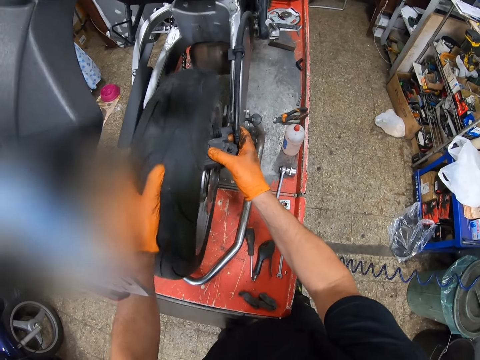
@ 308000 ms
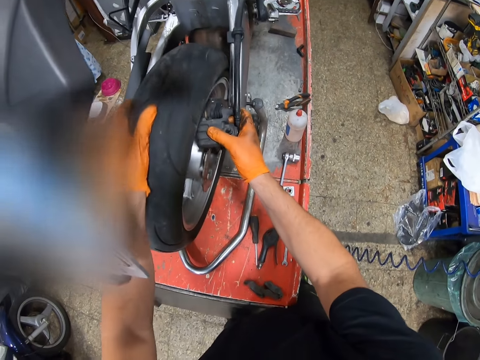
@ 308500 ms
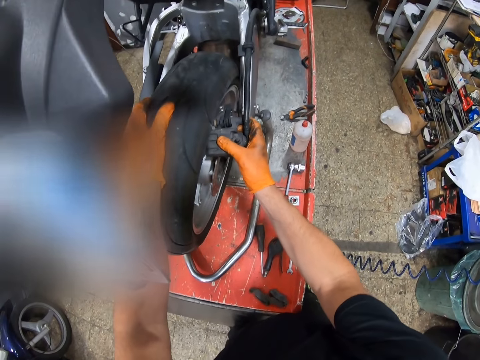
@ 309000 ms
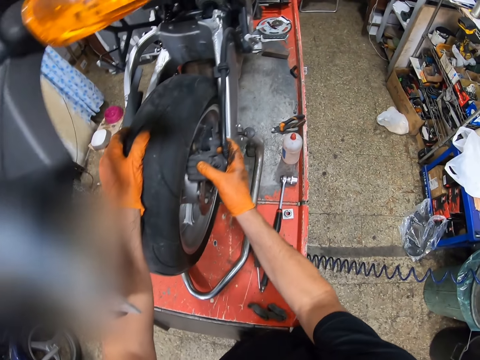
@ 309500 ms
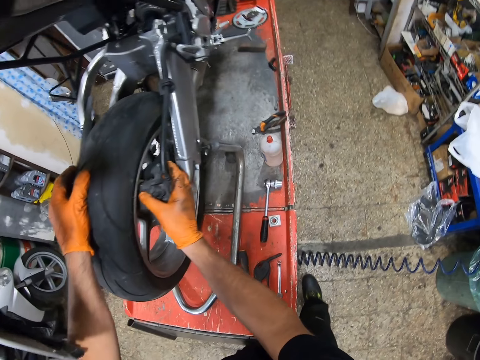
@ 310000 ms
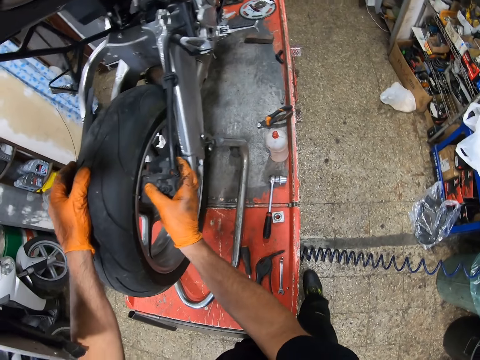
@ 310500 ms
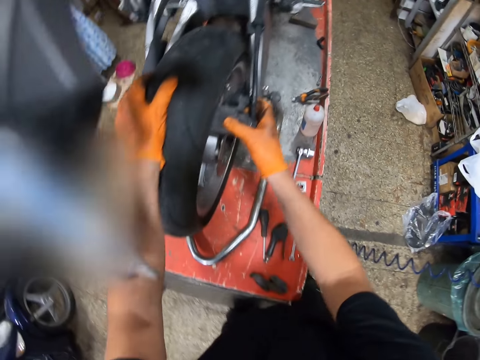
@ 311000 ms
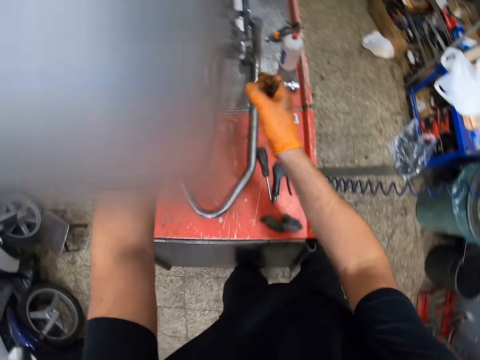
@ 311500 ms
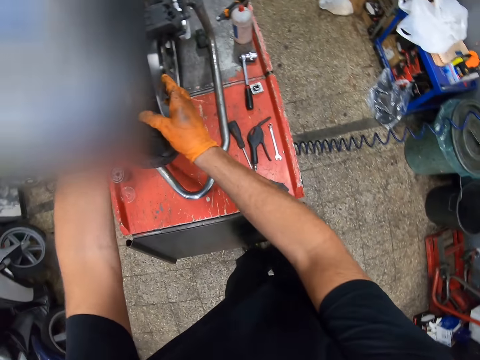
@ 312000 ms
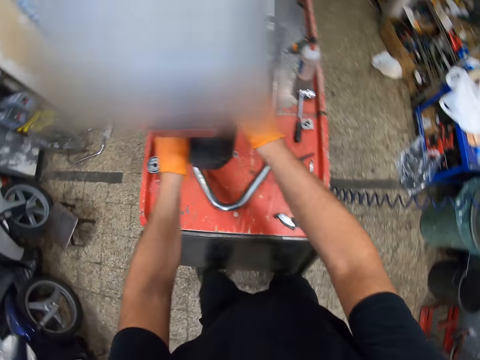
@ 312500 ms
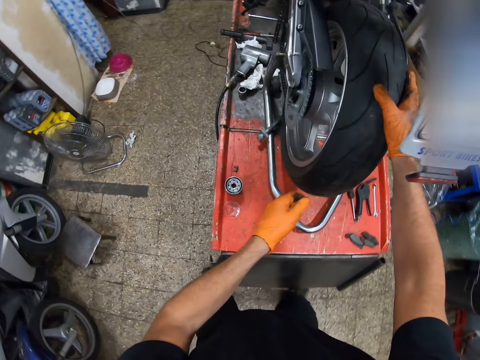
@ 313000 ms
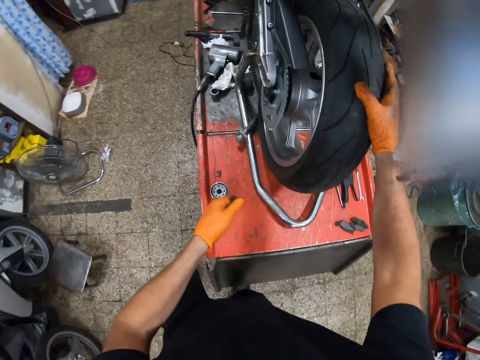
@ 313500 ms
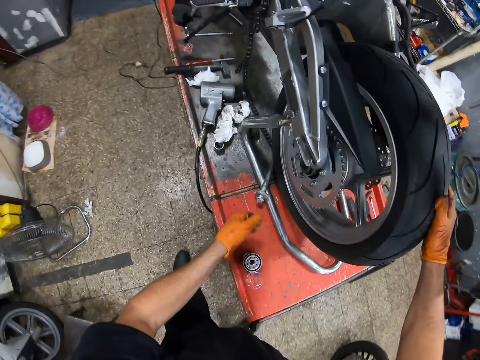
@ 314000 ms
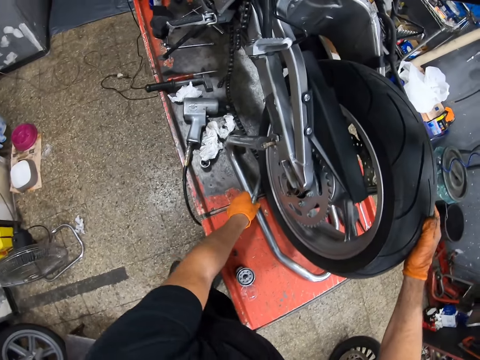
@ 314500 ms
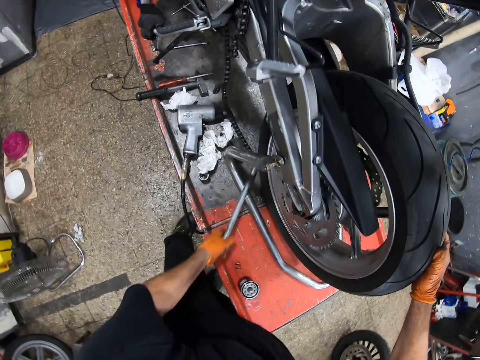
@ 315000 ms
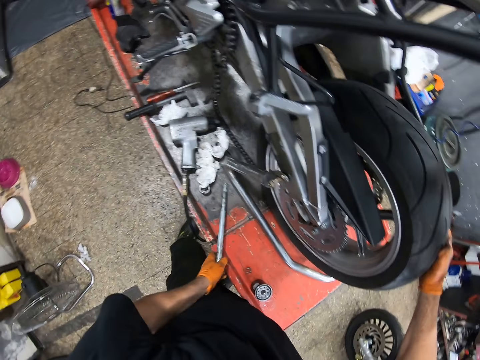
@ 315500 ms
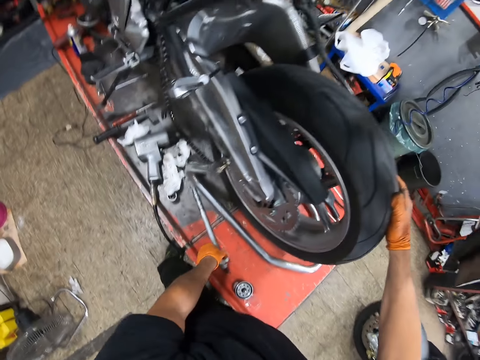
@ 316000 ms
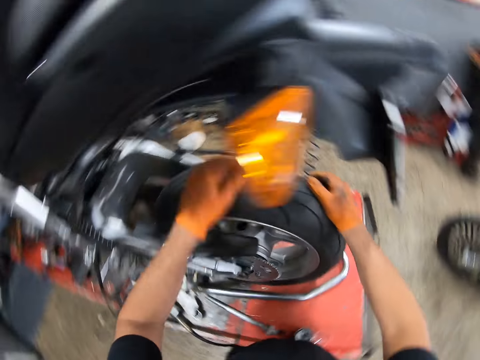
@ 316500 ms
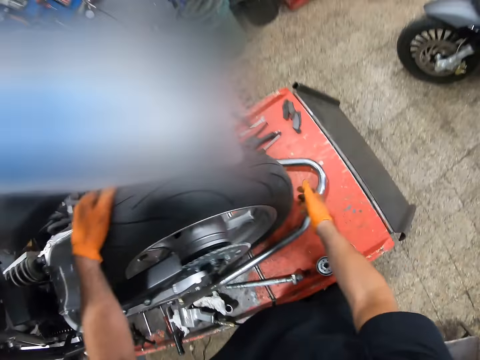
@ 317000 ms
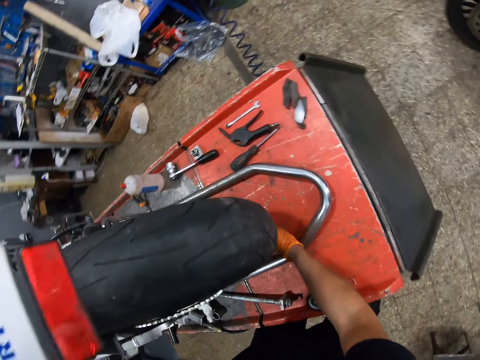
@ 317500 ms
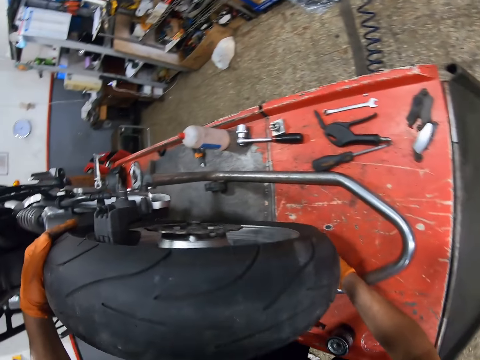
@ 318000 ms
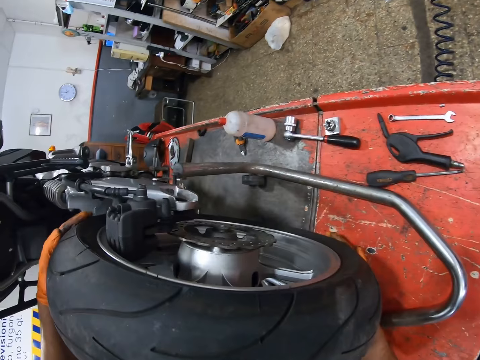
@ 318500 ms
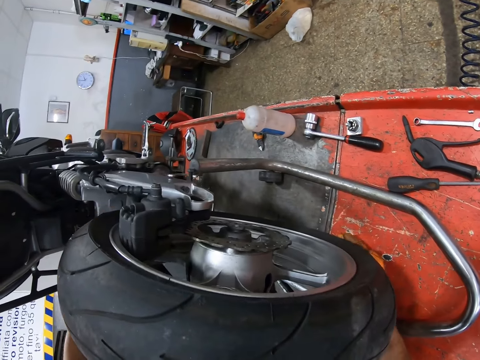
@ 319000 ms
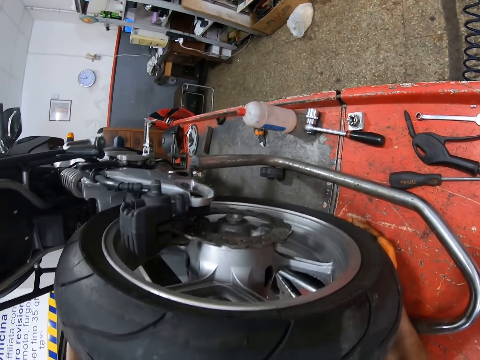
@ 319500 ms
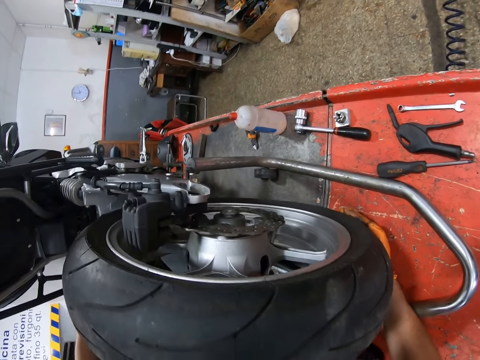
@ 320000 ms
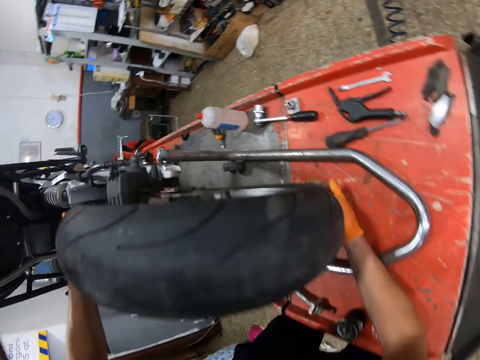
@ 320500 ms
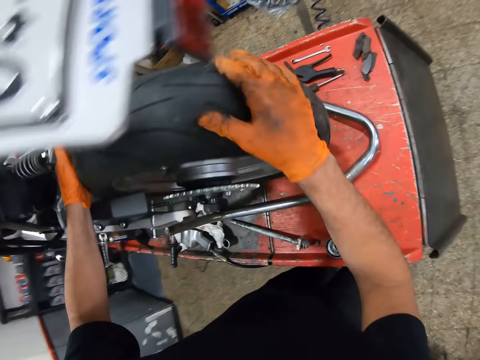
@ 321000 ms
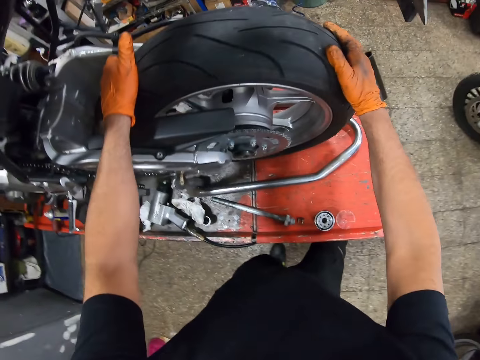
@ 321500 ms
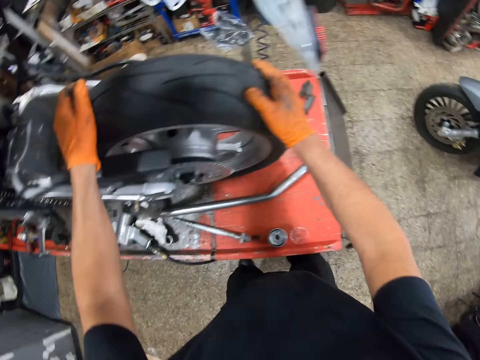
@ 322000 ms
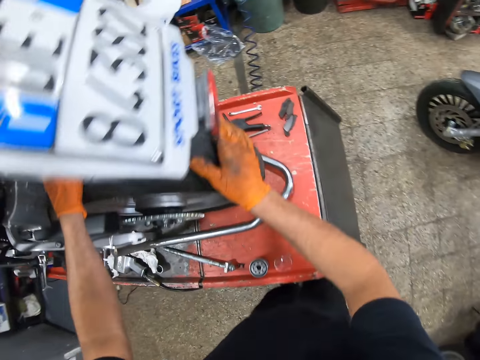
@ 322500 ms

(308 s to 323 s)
The camera wearer attaches the brake pad to the motorcycle tire. They move a rod. They adjust the motorcycle tire.

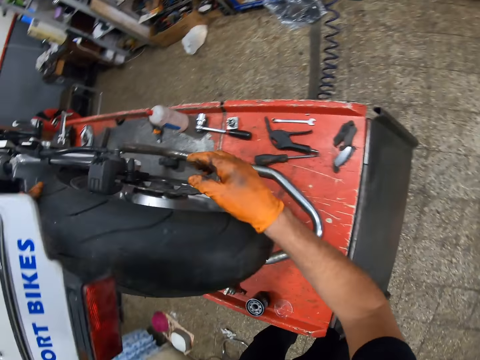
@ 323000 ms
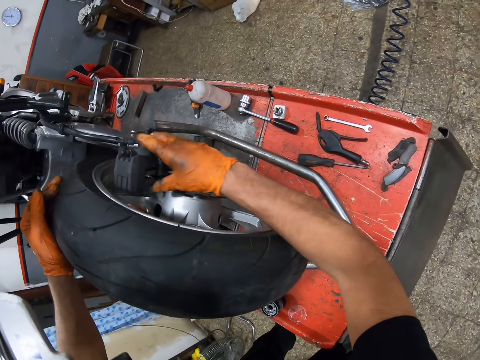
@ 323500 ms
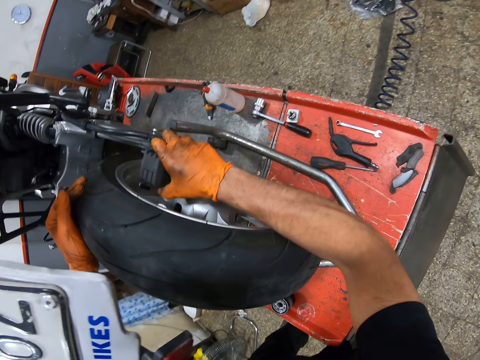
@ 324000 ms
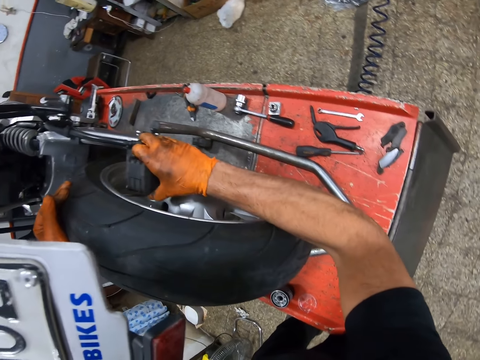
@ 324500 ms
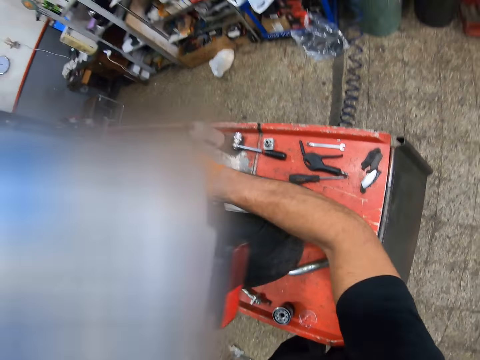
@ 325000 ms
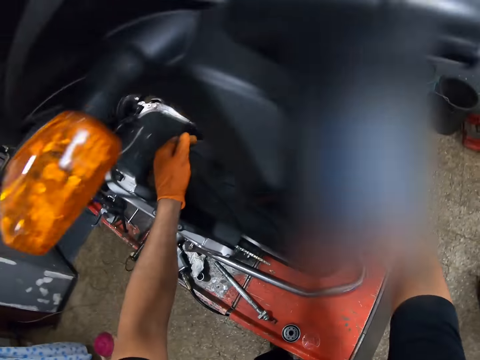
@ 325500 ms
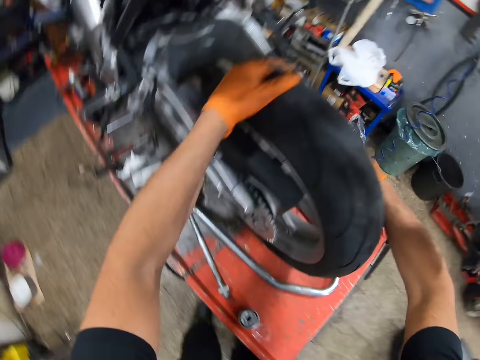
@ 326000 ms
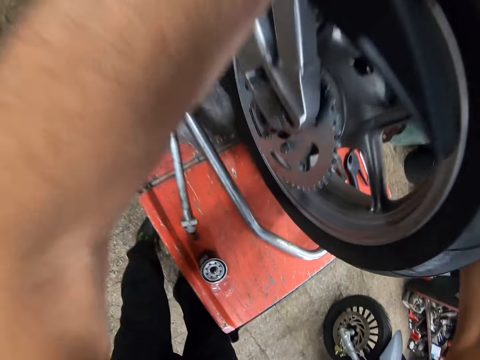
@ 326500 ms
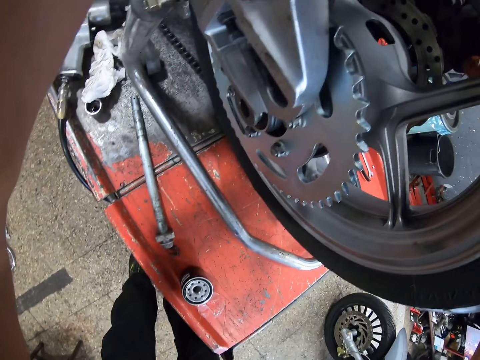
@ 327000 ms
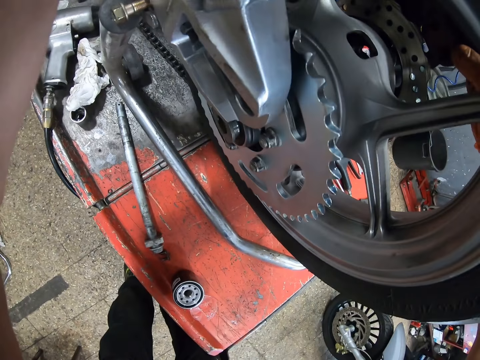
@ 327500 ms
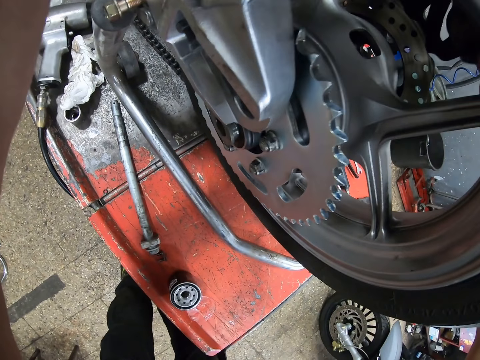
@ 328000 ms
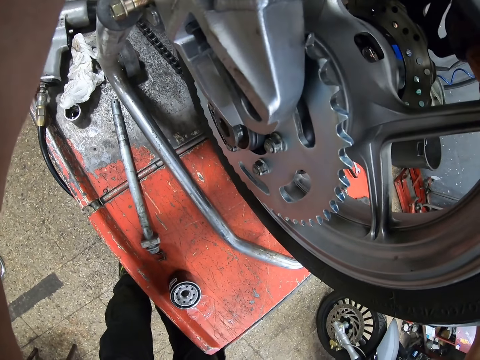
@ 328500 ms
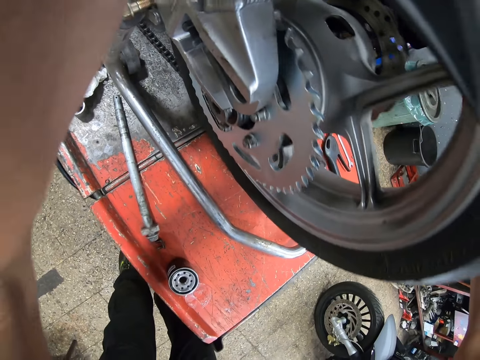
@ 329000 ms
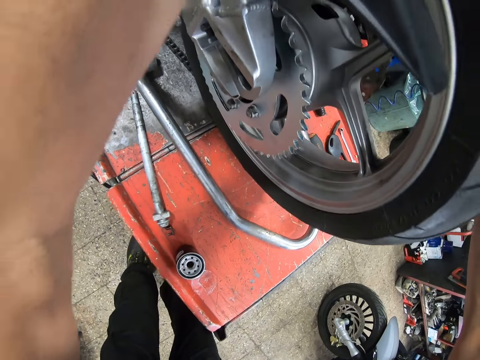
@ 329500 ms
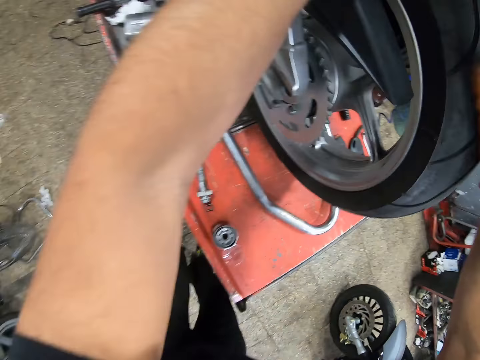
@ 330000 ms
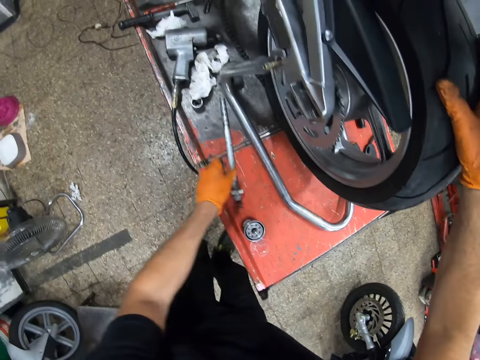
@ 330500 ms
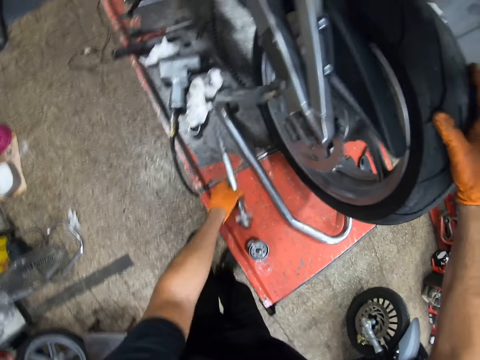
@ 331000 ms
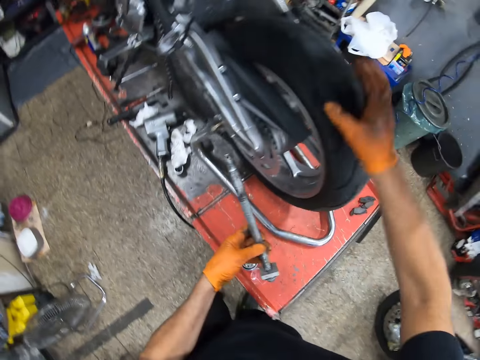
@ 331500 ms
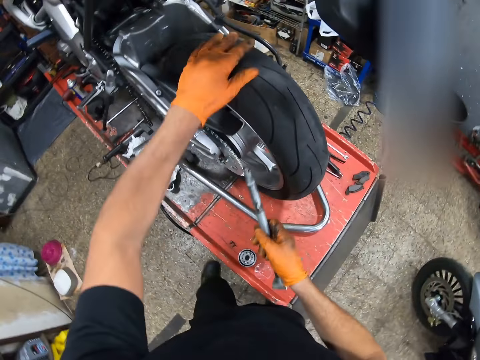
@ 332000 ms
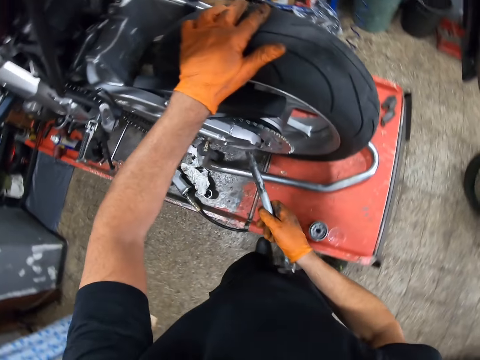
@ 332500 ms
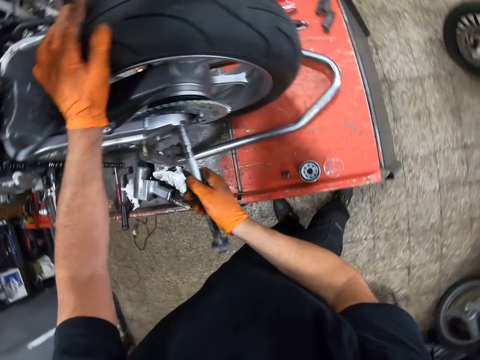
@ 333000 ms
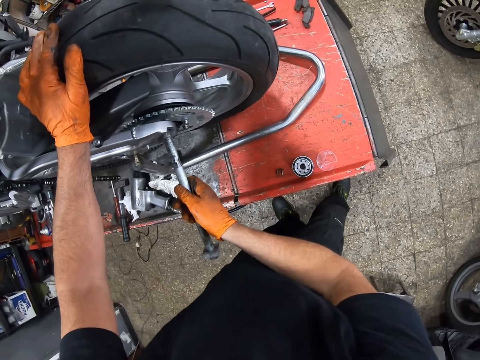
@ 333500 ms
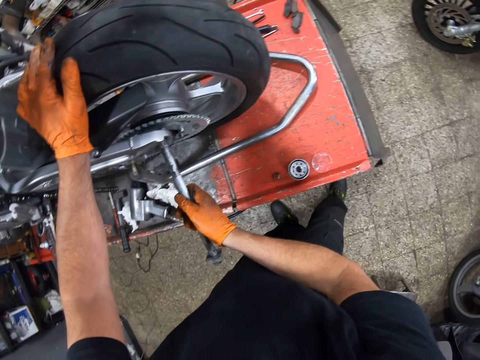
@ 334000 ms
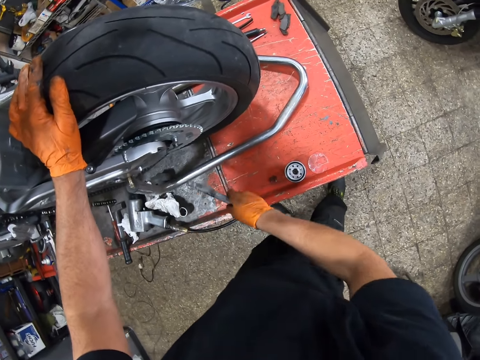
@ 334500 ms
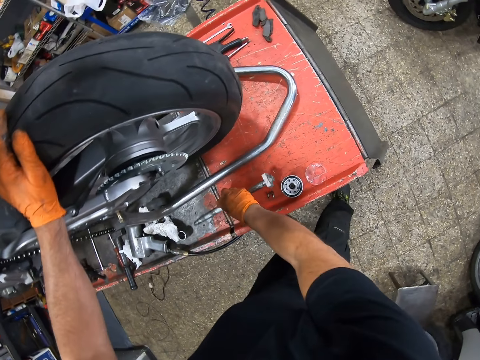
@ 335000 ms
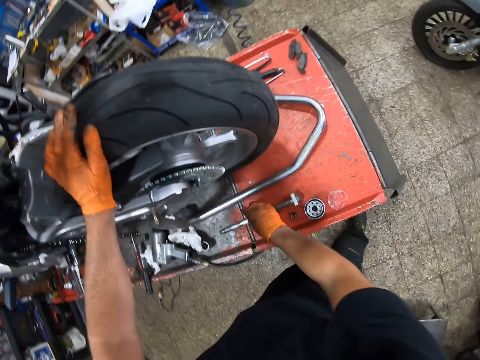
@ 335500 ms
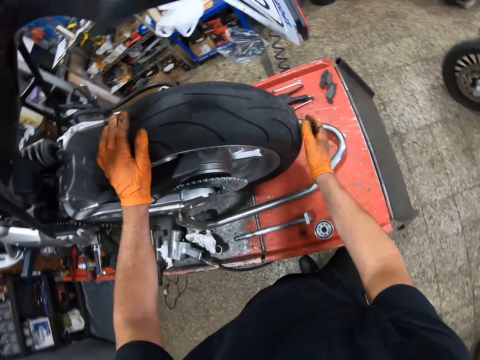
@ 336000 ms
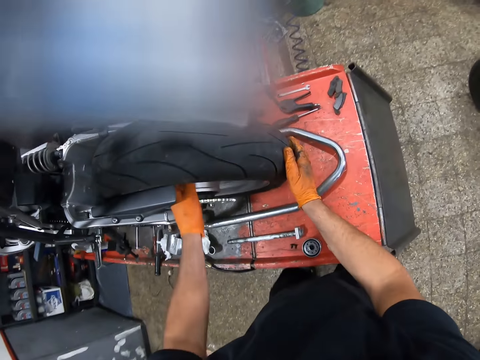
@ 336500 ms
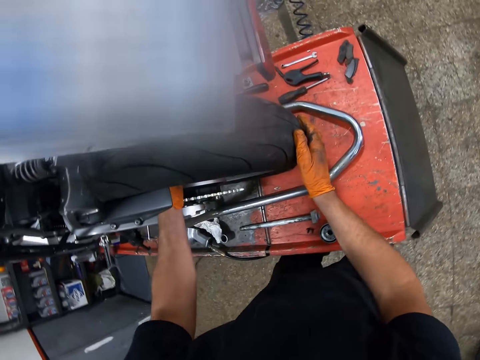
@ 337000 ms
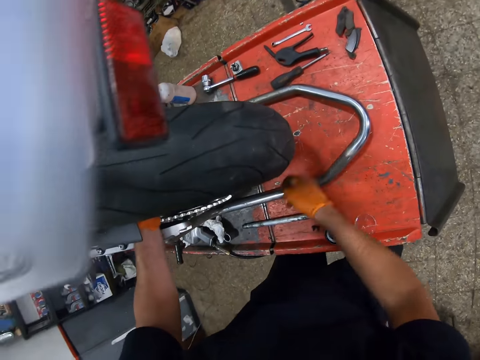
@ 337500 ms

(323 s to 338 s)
The camera wearer adjusts the brake pad. They hold the brake pad. They pick a rod or bolt. They fit the bolt on the motorcycle. They drop the rod.
